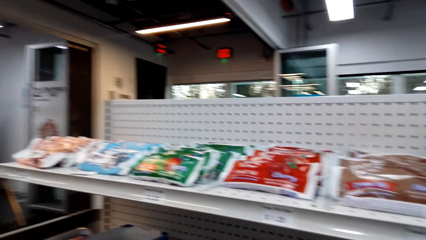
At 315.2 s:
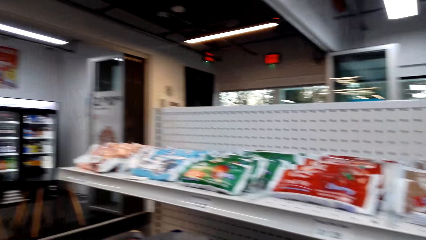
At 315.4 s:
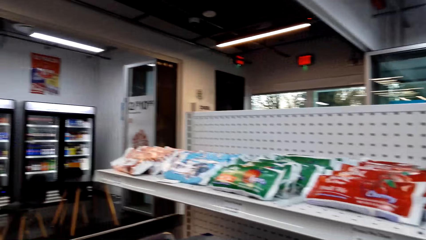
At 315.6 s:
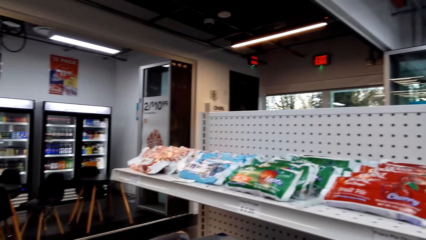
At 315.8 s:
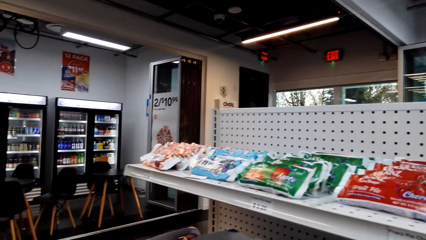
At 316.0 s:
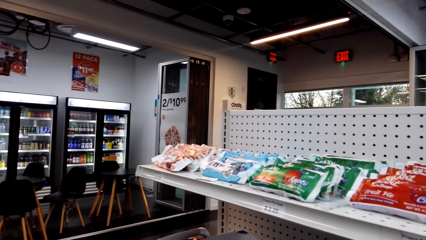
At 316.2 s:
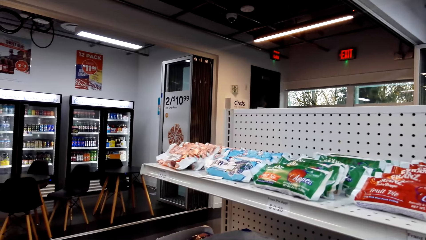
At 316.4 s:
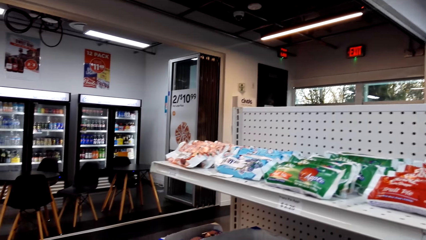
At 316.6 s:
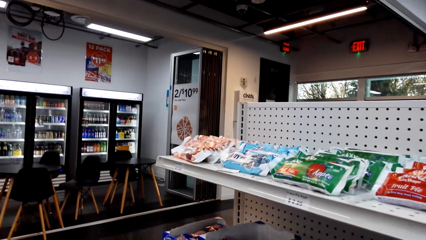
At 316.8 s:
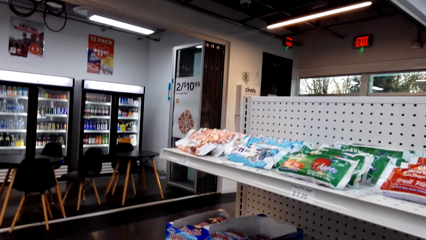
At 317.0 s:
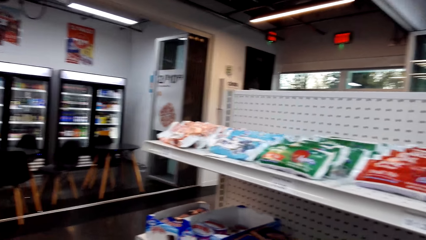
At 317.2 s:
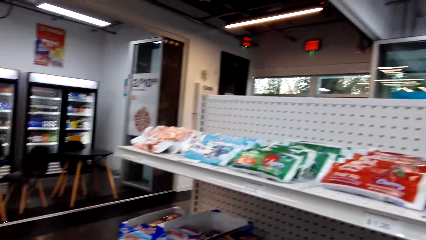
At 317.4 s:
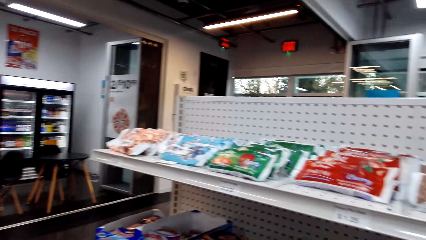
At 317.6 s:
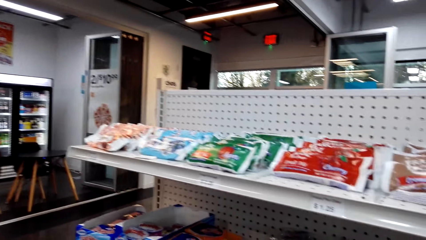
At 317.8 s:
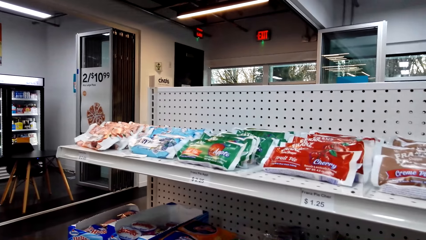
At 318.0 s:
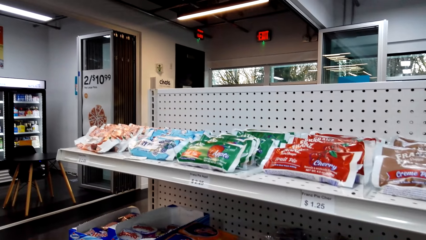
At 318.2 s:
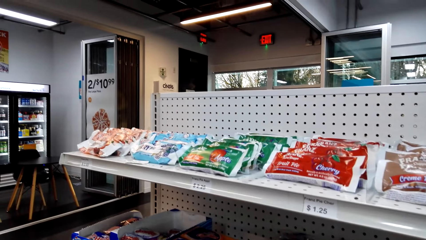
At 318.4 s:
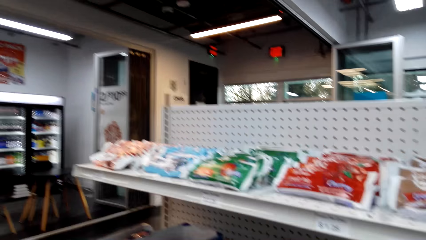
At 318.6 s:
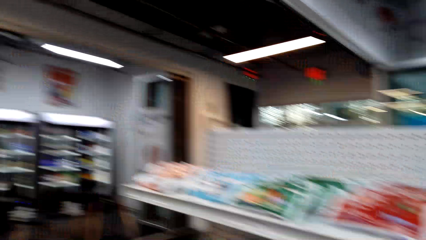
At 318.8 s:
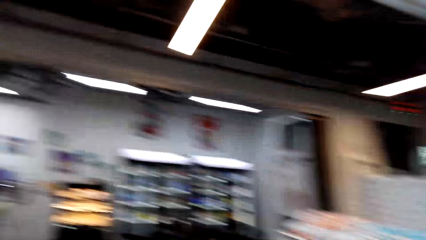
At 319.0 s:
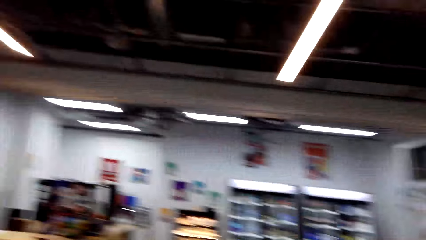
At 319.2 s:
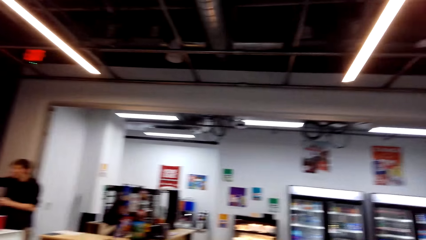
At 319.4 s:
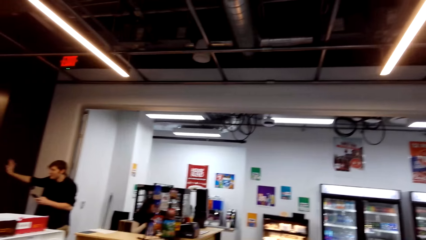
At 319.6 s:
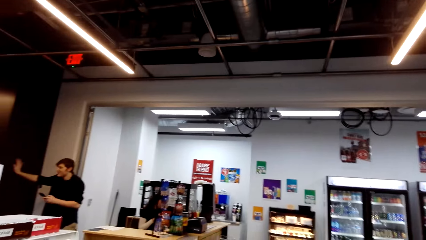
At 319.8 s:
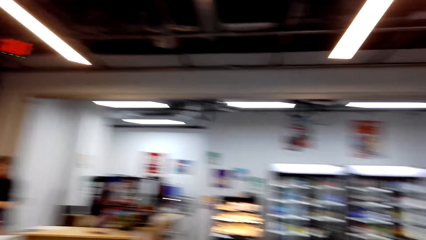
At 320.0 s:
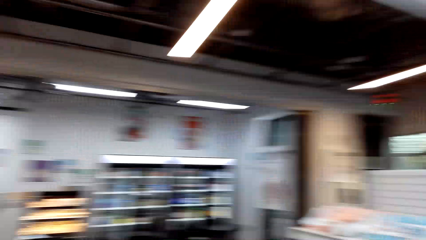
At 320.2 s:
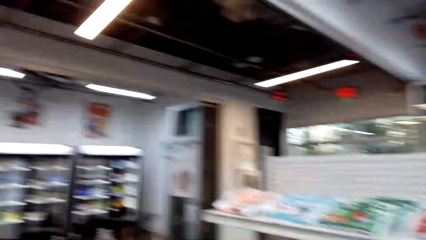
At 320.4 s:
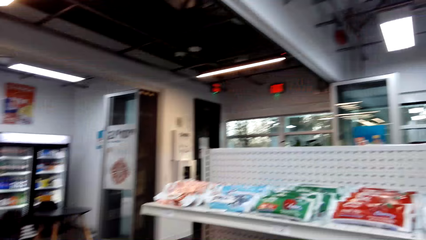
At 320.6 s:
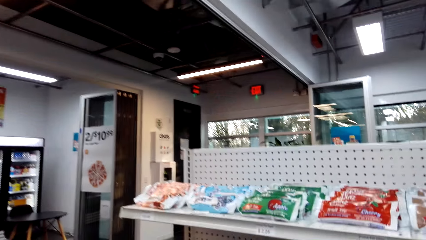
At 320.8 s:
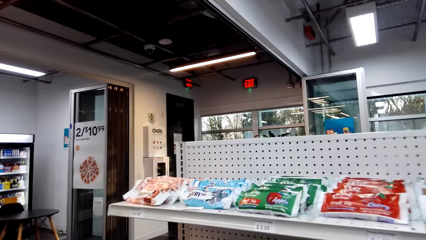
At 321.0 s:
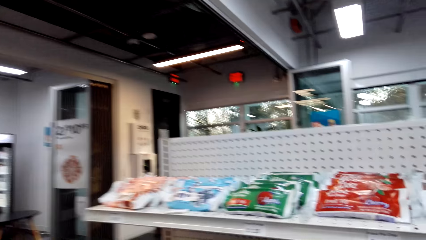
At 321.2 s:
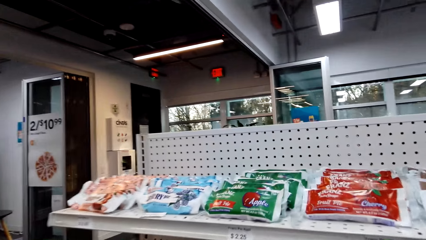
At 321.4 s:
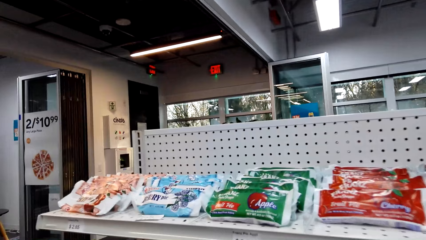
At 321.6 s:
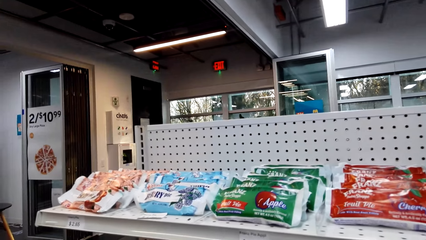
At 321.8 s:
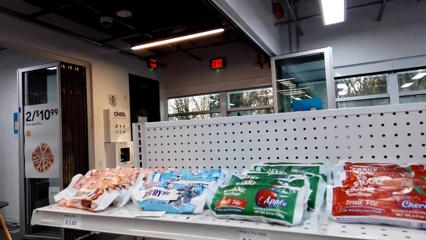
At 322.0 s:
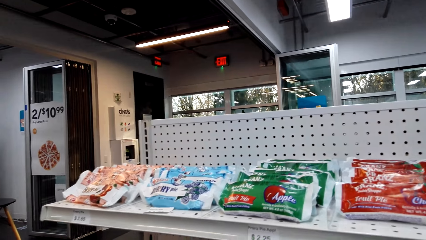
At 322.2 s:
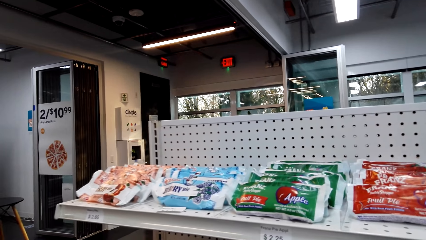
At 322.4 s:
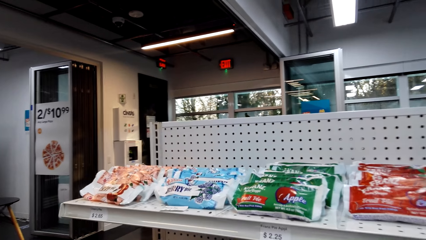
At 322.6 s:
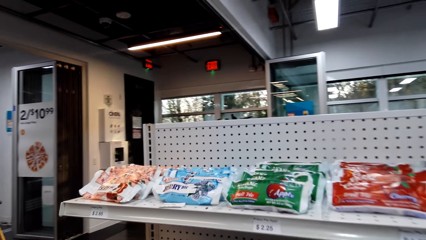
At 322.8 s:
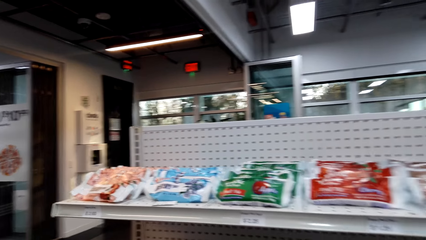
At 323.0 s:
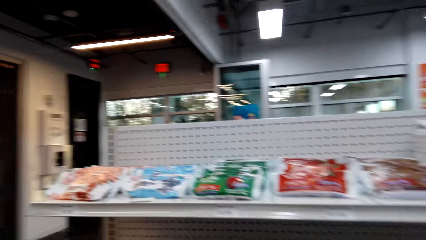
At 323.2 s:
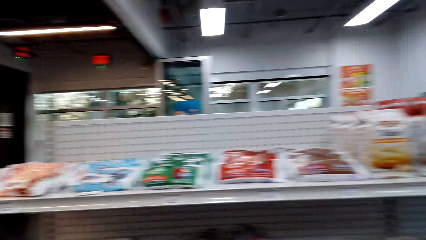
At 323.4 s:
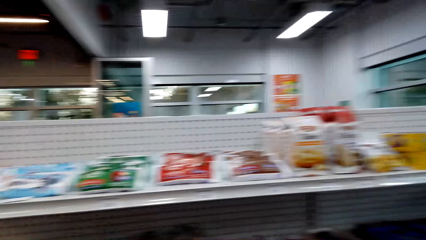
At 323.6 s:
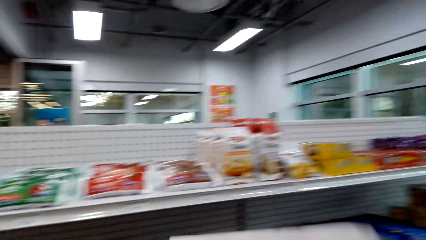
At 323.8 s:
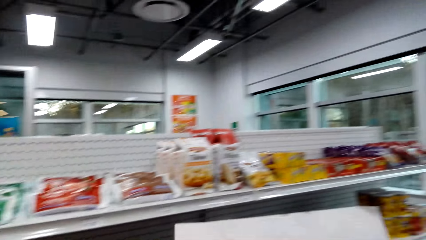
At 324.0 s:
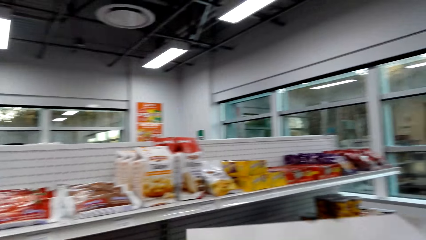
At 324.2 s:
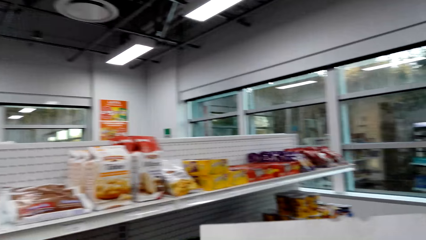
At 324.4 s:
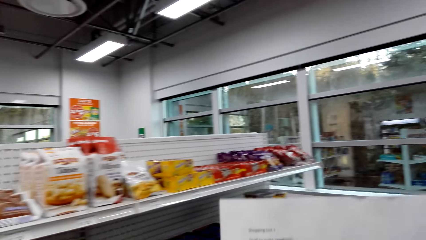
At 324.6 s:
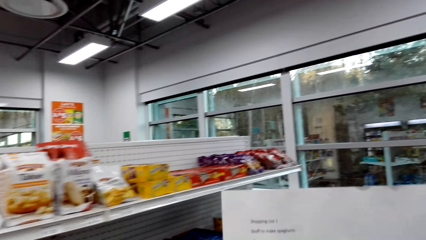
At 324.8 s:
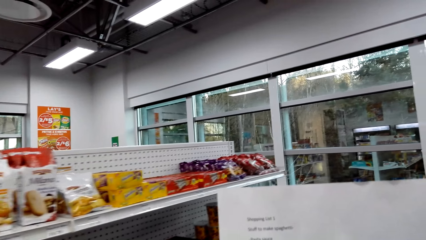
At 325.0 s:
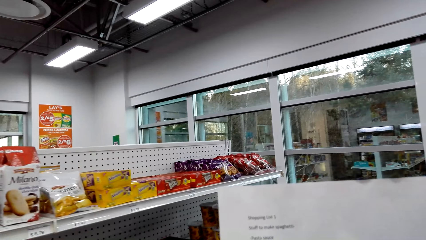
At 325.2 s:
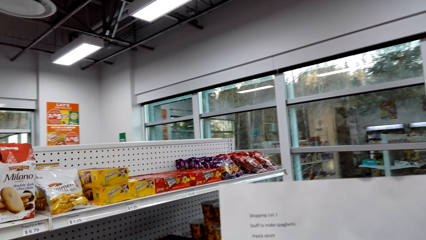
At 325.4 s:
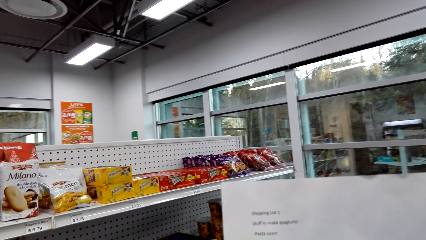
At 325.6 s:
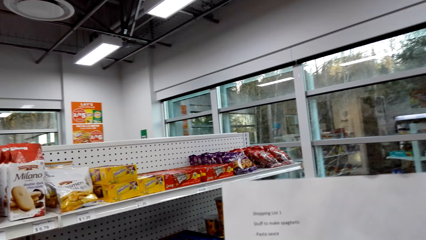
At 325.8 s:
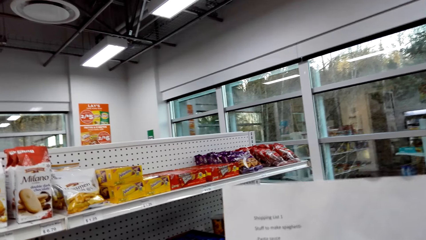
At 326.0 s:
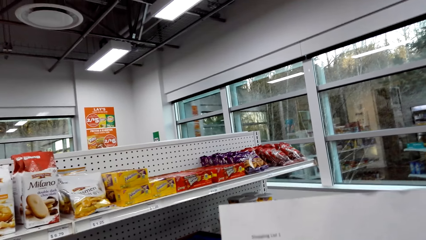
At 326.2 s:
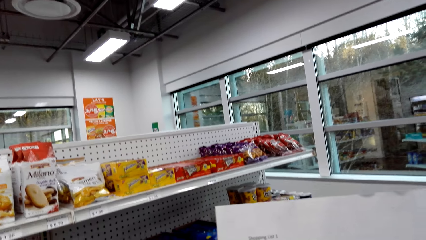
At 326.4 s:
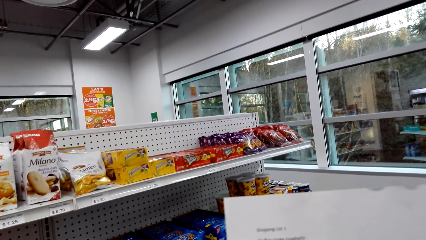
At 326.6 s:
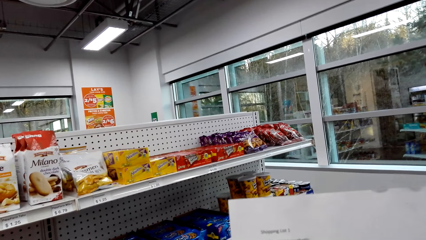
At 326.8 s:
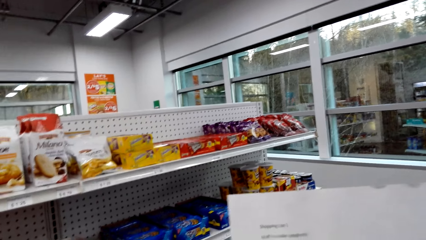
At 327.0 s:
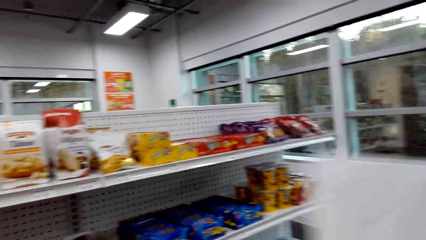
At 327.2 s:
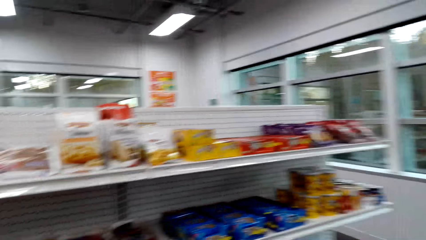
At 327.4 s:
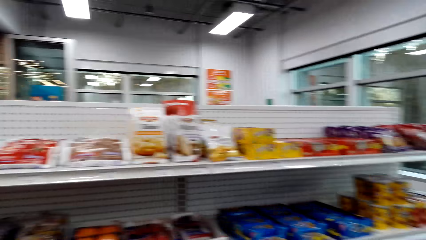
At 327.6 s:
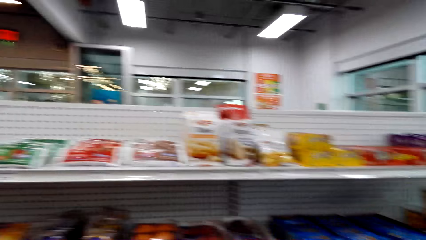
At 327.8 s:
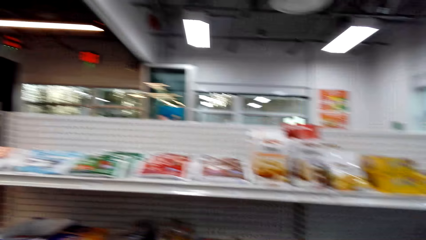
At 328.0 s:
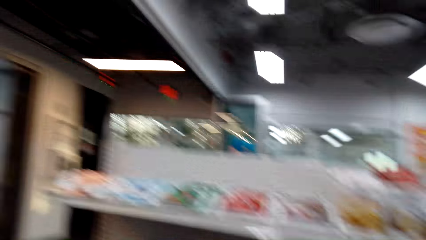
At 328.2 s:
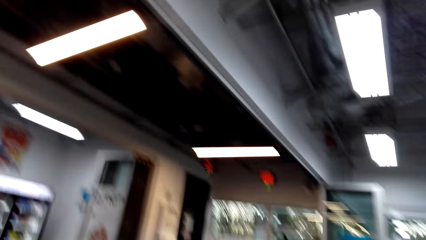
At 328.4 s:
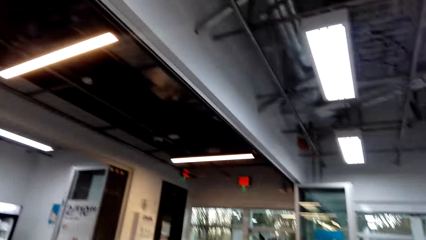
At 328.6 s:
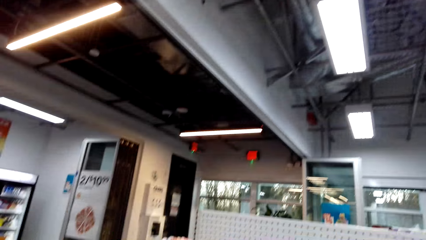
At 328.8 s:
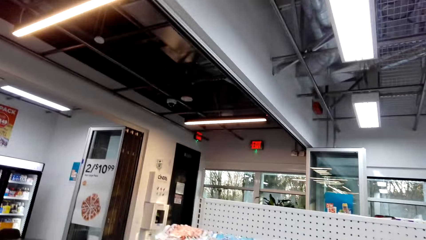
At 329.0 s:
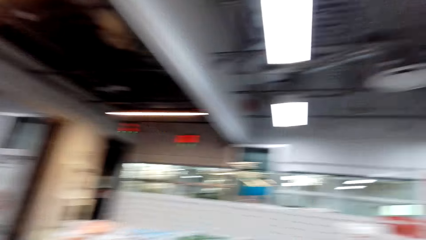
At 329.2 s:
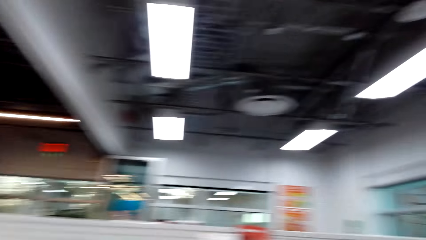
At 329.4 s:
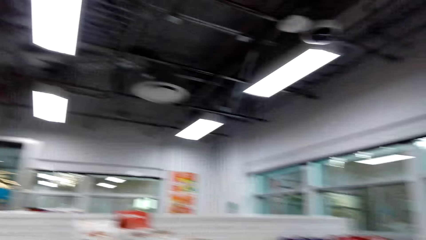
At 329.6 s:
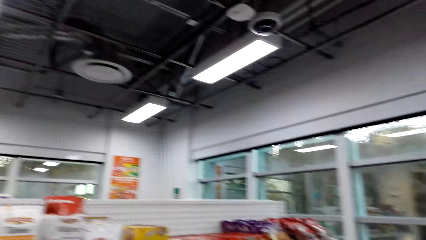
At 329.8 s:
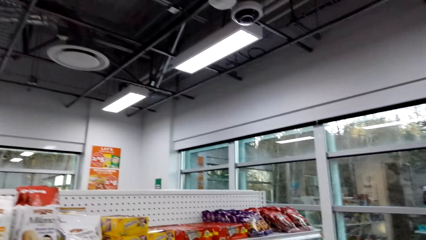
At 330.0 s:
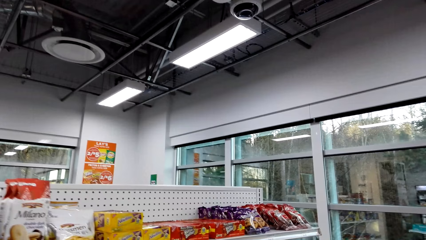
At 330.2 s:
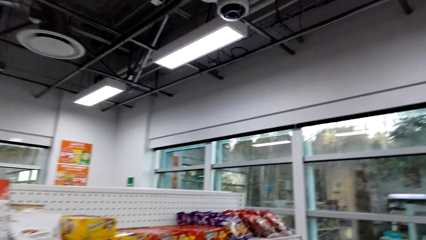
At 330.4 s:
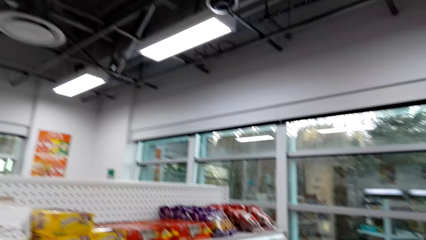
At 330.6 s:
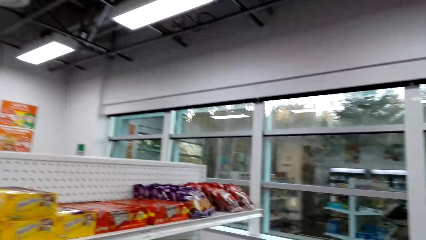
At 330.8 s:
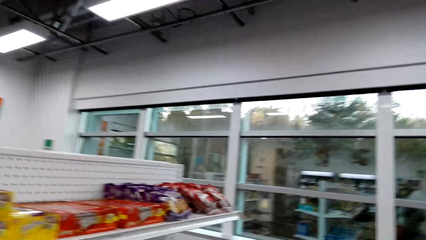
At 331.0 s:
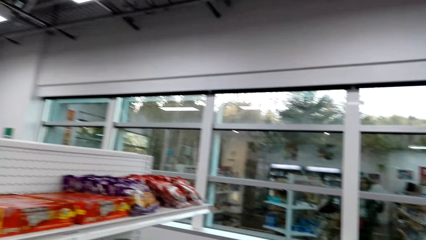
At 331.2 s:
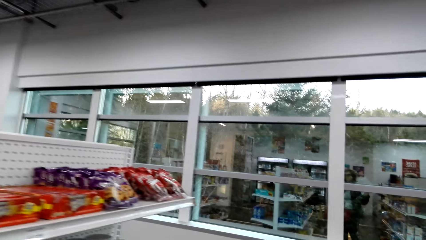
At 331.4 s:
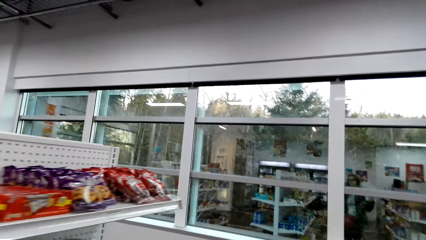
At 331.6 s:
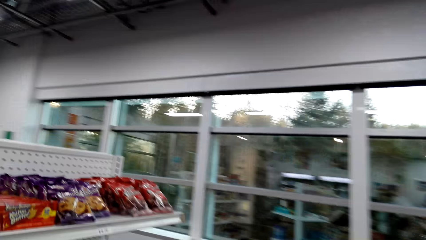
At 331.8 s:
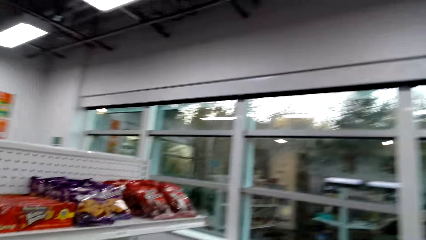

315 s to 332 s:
The camera wearer picks something. A man appears. The camera wearer turns around. They pick an item from the shelf. They look at the list item on the piece of paper. They turn around. They look around the shelves.
